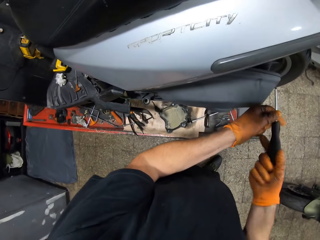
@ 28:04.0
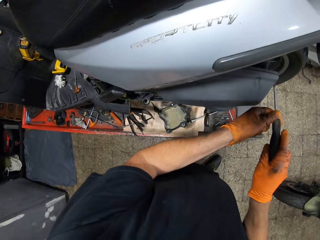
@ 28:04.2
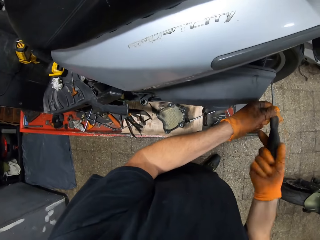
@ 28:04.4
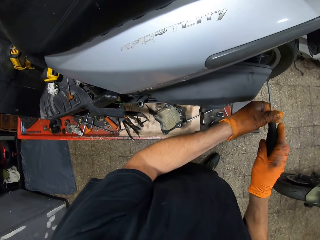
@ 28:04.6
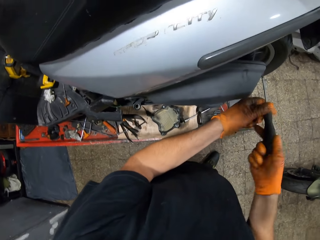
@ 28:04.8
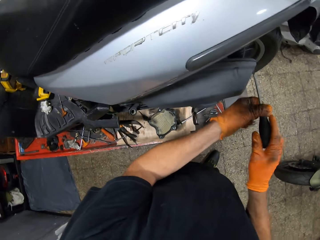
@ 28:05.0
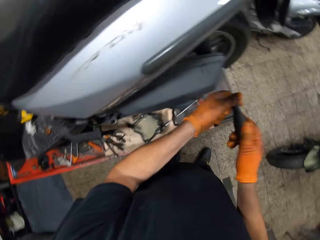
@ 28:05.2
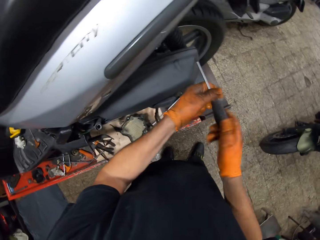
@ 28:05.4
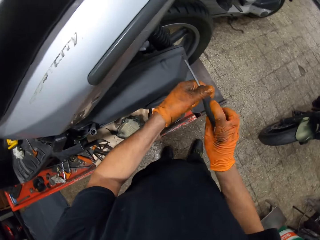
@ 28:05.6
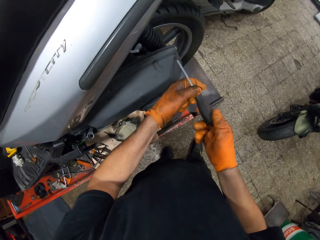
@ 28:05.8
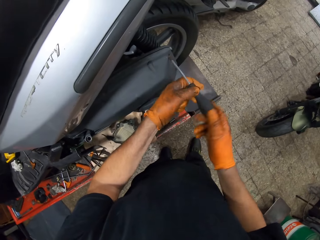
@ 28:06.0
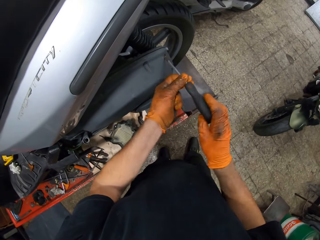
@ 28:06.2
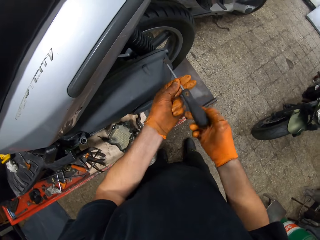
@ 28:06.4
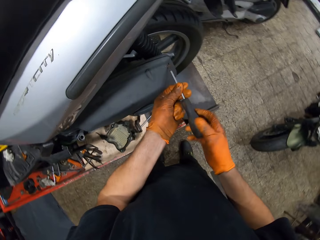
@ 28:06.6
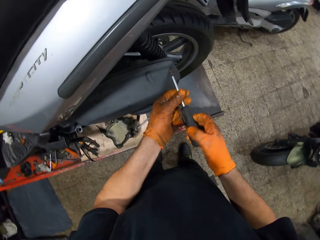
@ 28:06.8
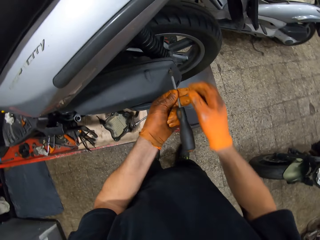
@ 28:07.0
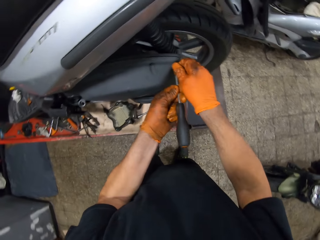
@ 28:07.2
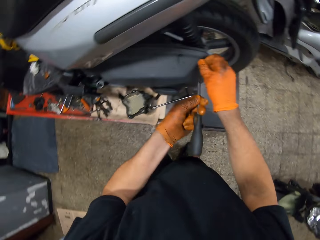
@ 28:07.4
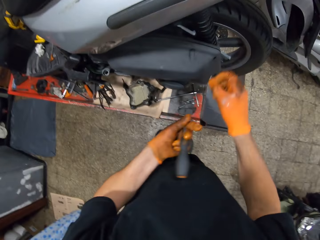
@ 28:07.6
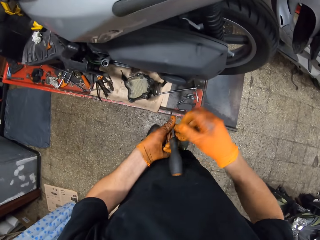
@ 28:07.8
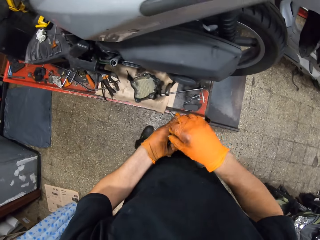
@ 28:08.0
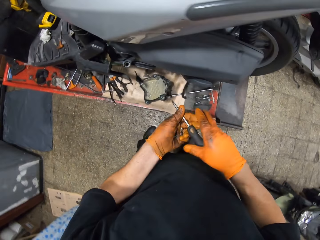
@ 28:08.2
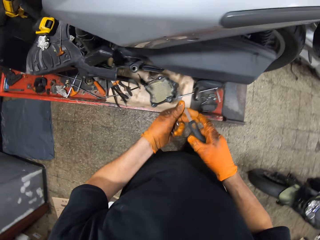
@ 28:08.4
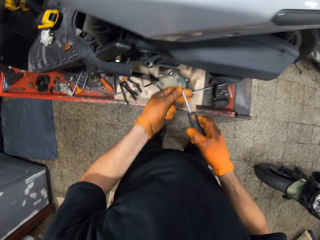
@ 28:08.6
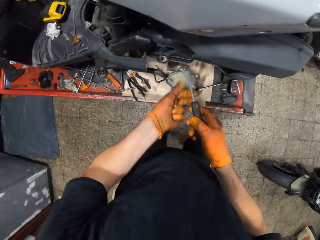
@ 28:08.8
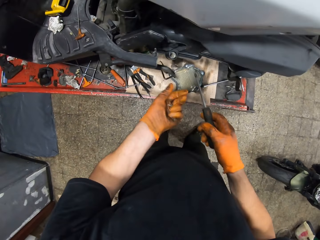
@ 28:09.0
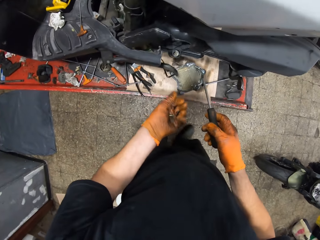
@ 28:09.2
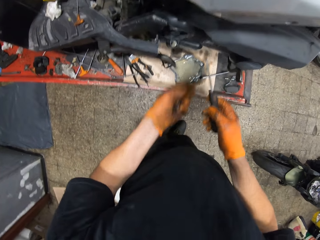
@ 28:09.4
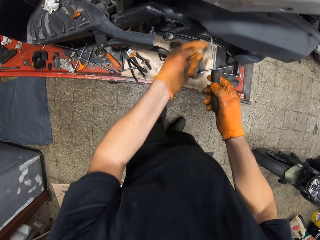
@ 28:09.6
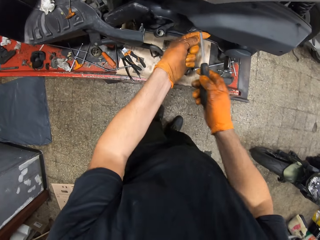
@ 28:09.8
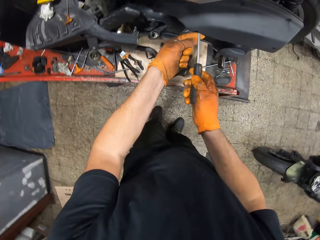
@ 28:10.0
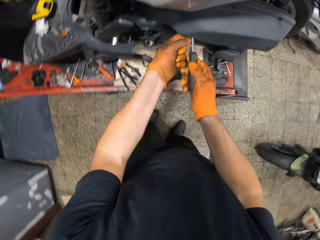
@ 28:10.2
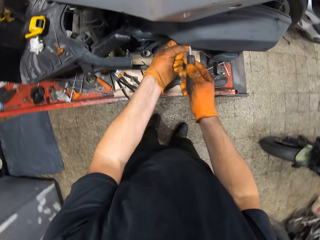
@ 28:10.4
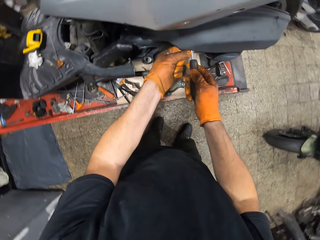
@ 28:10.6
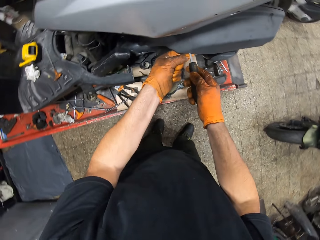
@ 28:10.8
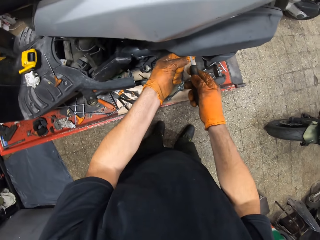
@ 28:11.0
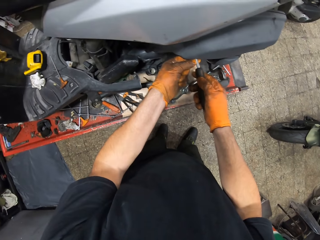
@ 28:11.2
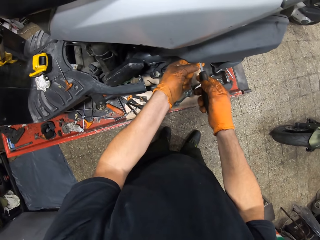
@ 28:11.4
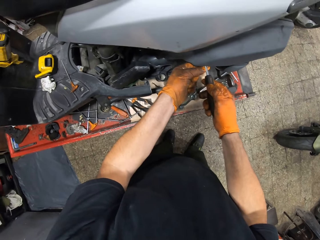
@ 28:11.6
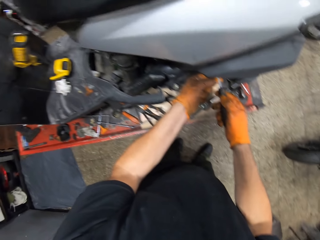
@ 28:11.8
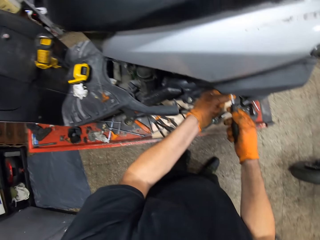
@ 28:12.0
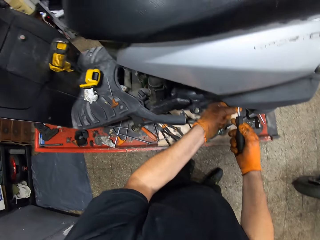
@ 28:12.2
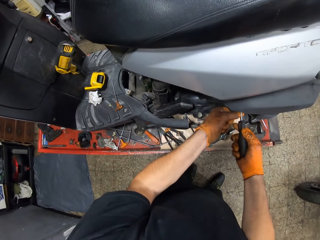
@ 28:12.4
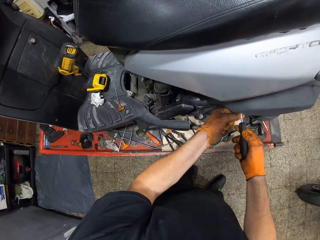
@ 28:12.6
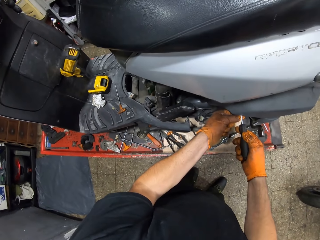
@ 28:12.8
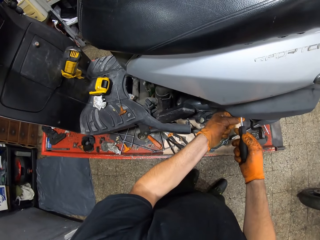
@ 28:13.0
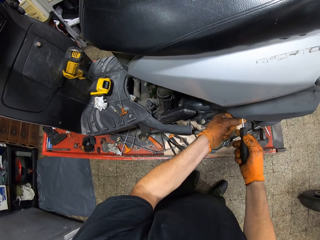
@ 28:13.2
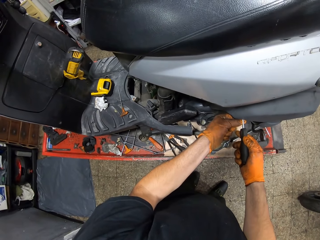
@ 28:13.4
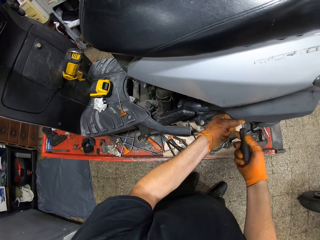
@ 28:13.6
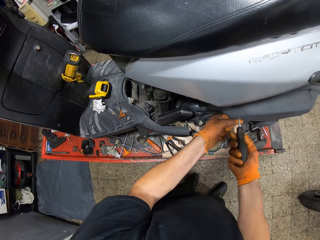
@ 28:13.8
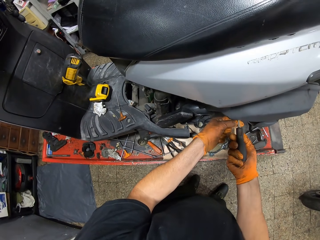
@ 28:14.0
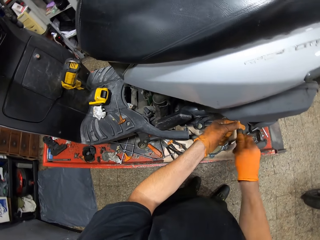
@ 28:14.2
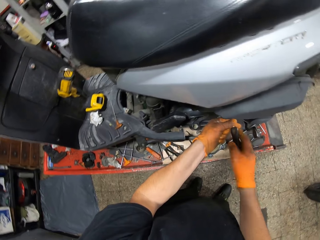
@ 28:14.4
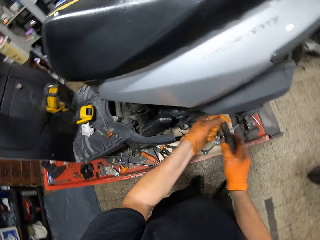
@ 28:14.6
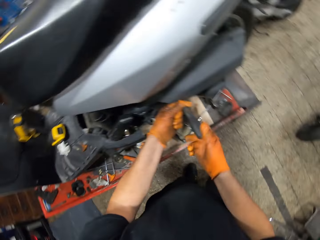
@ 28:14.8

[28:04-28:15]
The camera wearer drops a screw from his gloved right hand to his gloved left hand. He loosens screws from the motorcycle chain cover with a screwdriver in both gloved hands.

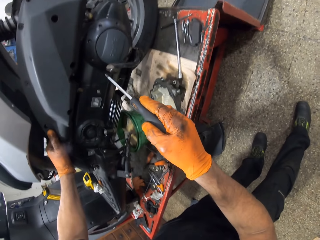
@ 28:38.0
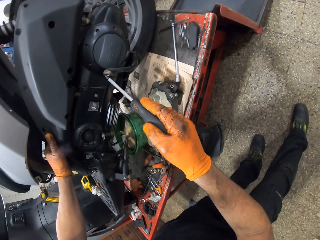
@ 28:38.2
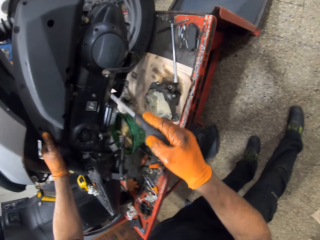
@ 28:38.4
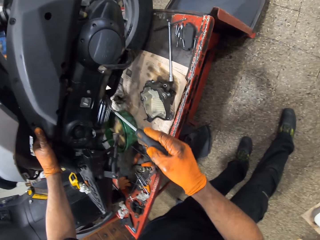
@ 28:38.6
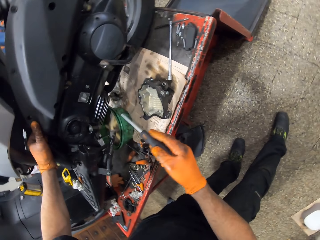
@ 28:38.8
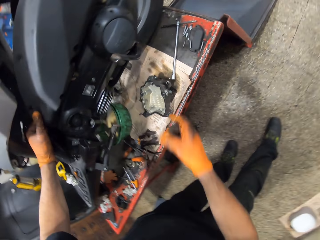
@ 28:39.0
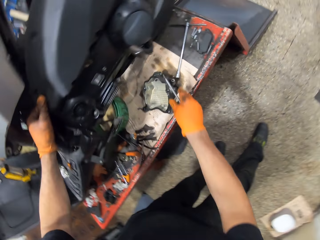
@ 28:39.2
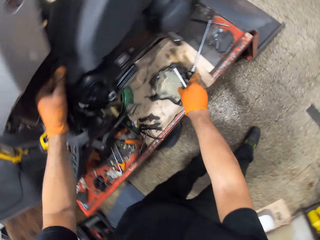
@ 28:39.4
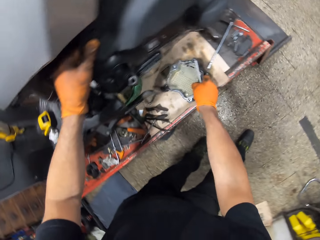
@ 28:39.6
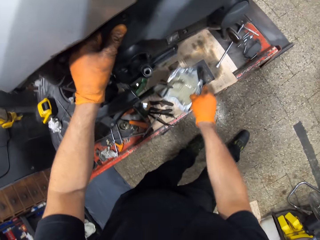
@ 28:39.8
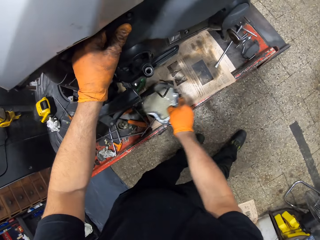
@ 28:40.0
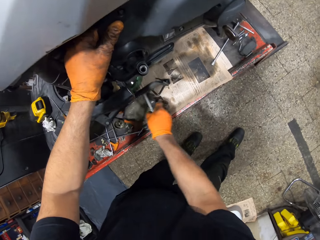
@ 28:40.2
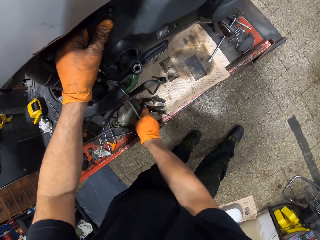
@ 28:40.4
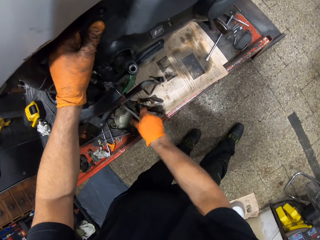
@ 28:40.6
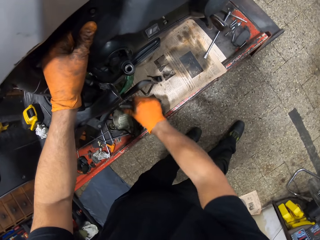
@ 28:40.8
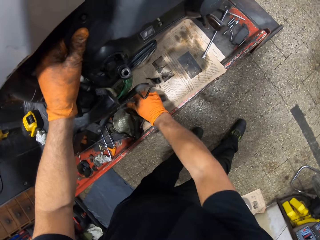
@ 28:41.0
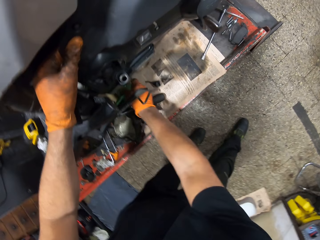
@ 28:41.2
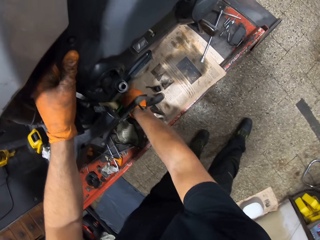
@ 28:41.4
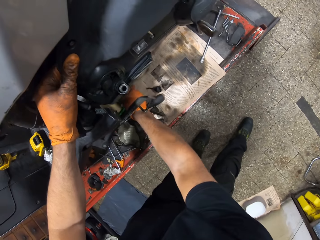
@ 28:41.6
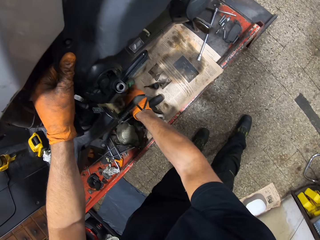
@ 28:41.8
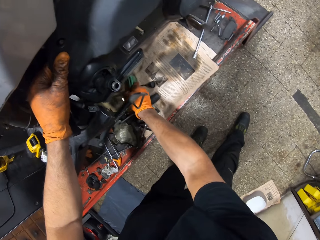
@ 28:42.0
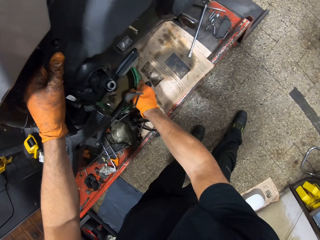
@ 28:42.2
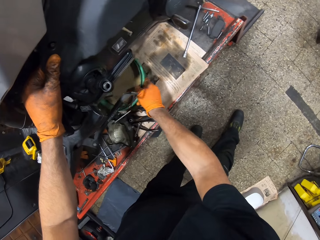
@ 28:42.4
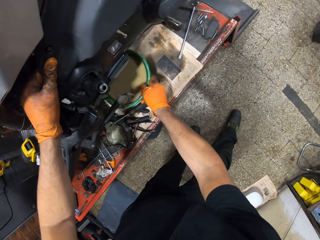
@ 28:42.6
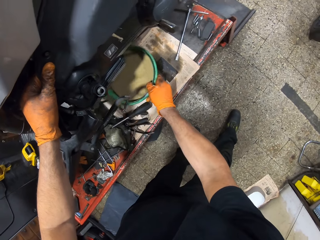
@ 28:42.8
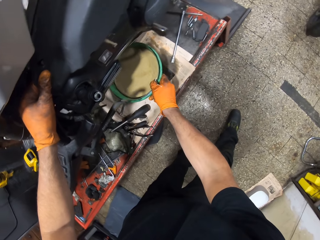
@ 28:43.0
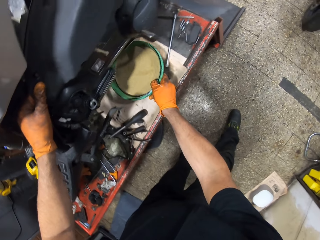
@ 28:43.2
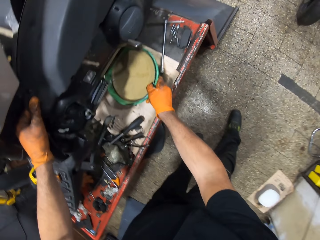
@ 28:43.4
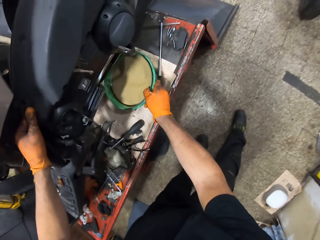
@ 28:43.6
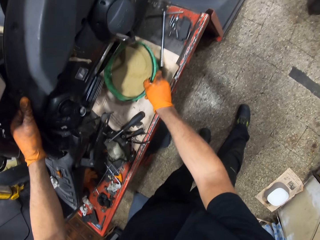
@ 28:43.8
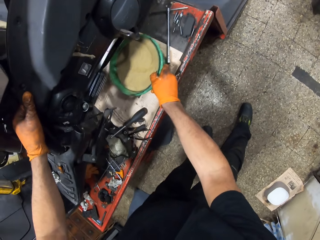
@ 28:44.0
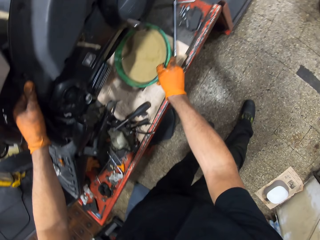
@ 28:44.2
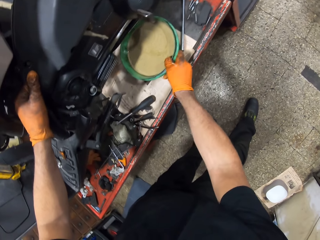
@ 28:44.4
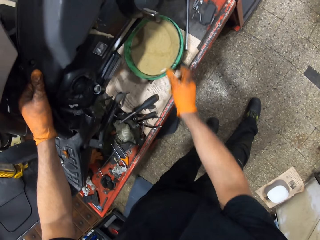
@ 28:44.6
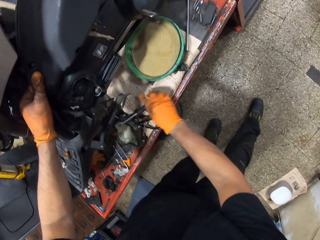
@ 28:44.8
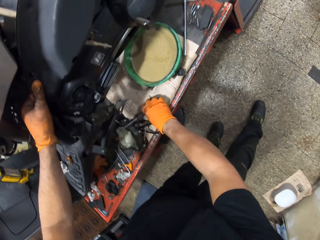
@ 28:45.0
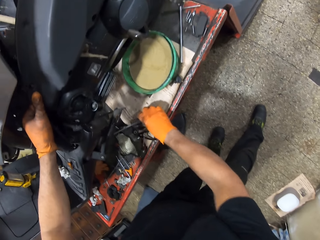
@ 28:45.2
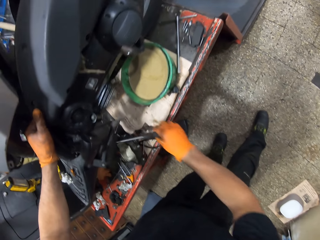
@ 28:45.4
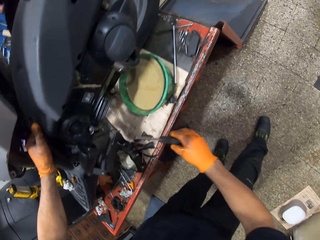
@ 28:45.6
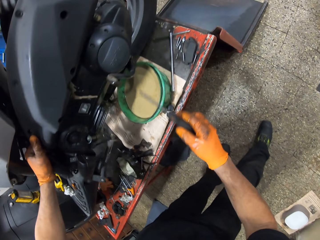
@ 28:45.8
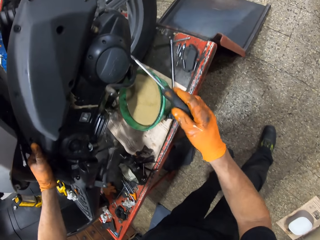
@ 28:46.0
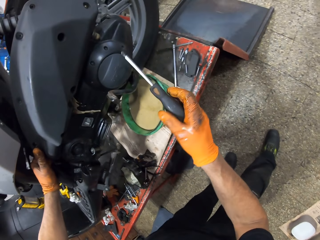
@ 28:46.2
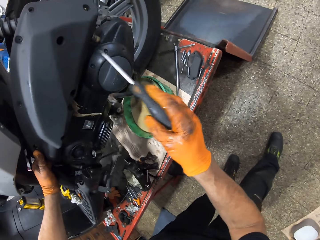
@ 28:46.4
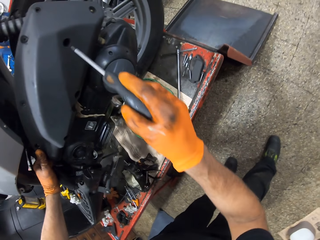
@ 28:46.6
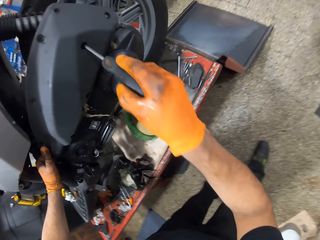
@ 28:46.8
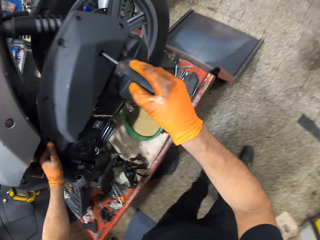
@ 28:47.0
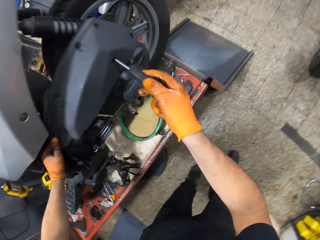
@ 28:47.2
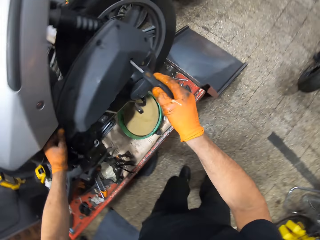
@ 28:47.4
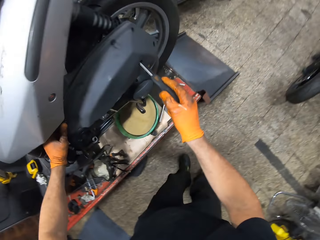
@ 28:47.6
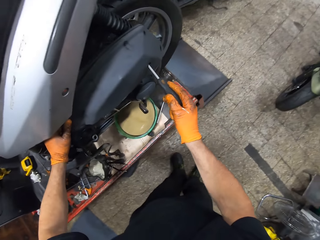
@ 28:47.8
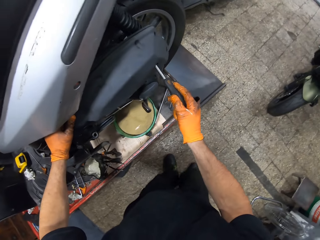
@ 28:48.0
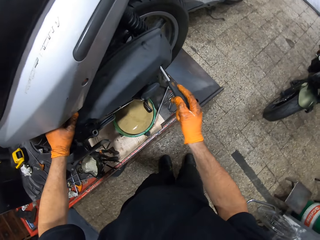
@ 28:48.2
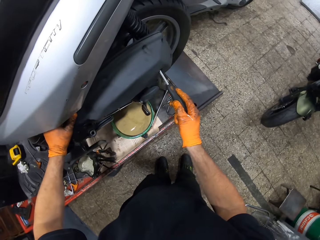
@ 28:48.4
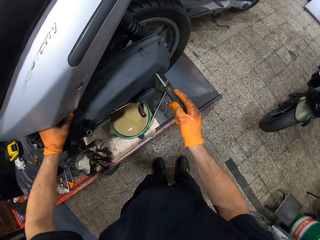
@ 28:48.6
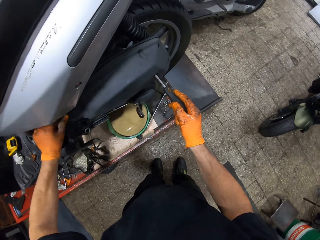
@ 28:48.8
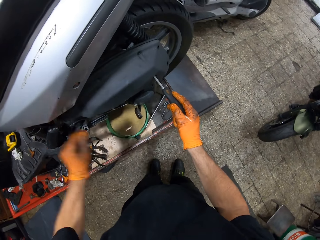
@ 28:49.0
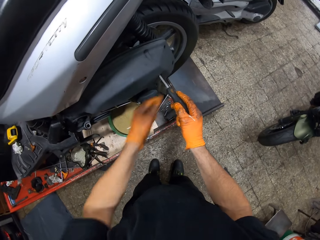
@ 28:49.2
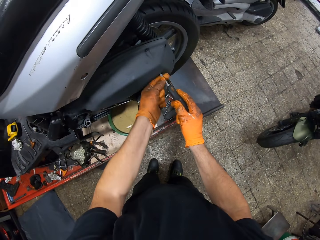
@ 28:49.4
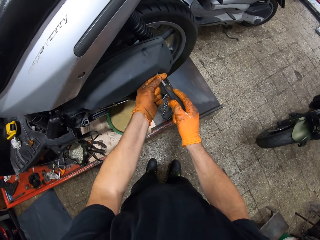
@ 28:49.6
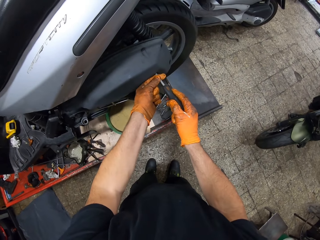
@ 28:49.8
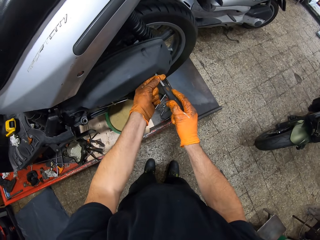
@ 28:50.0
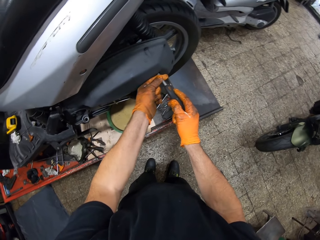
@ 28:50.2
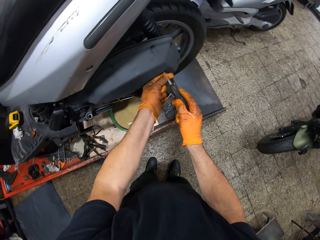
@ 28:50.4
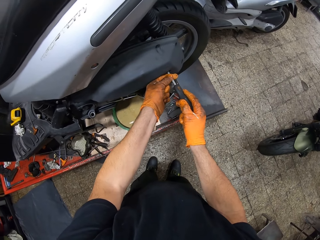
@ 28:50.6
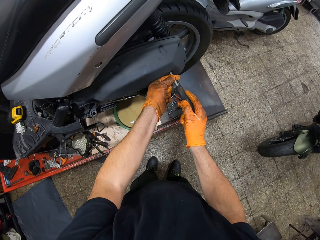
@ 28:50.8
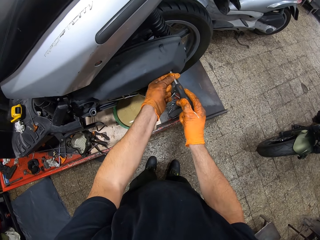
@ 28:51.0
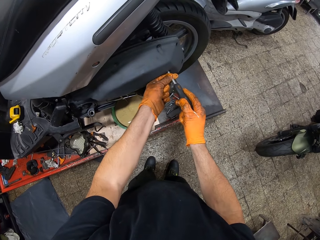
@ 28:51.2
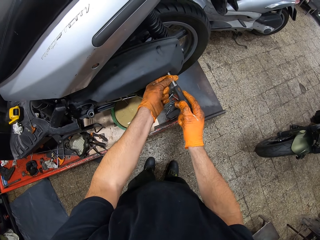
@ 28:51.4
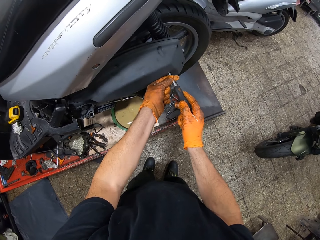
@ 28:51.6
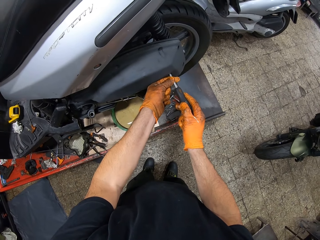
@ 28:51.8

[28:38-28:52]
The camera wearer moves a cylinder head aside on the work table with his gloved right hand. He drops the screwdriver in his gloved right hand on the work table. He moves a bowl of oil under the motorcycle with his gloved right hand. He pulls the dish and drops the dish on the motorcycle. He picks up the screwdriver on the table with his gloved right hand. He loosens screws from the motorcycle chain cover with the screwdriver in both gloved hands.
